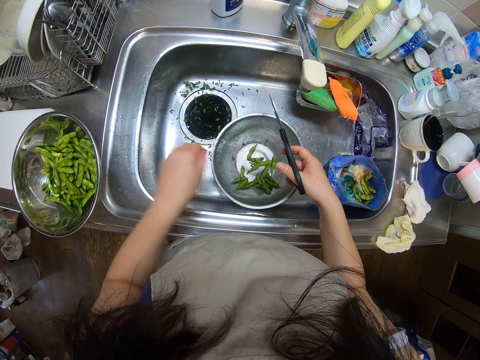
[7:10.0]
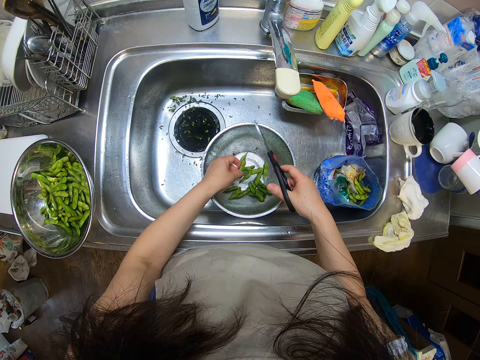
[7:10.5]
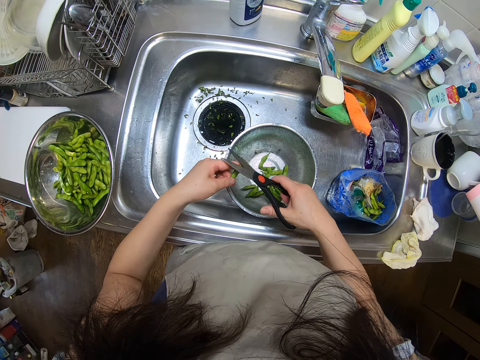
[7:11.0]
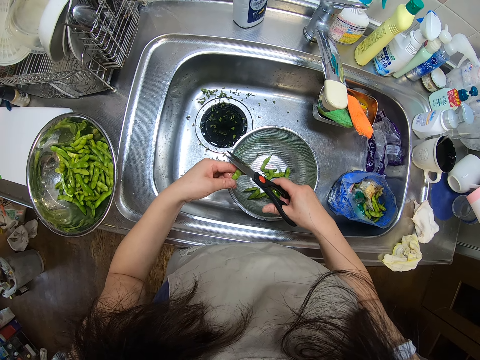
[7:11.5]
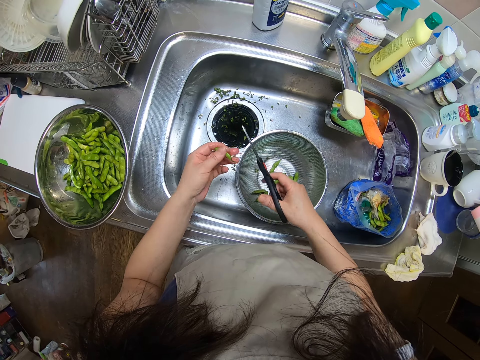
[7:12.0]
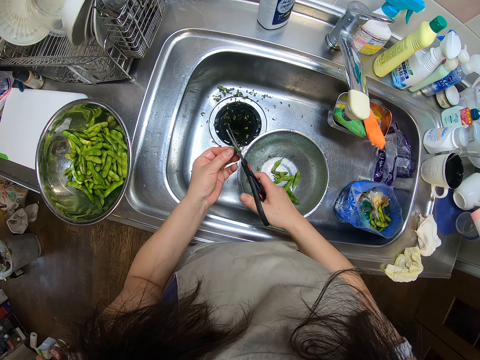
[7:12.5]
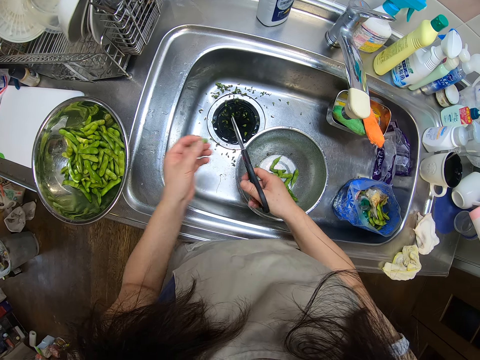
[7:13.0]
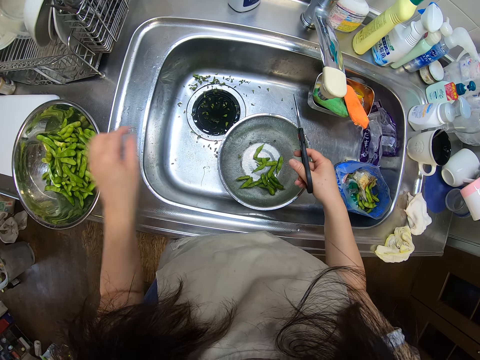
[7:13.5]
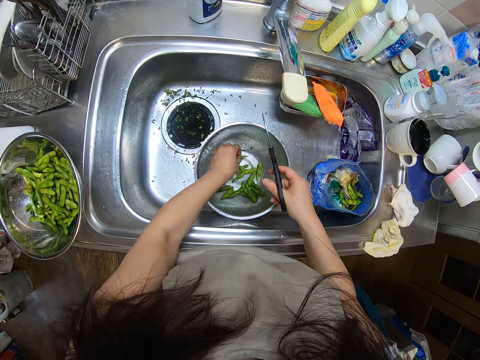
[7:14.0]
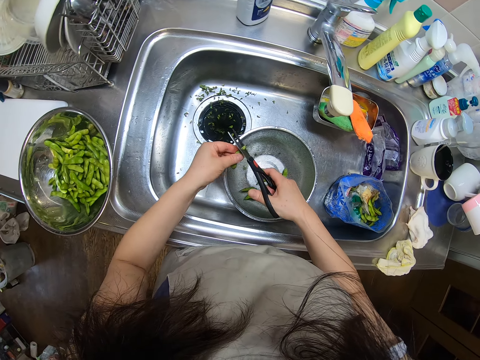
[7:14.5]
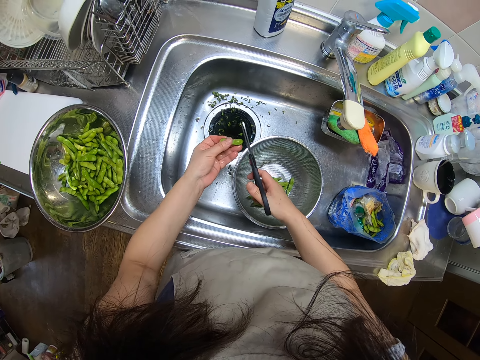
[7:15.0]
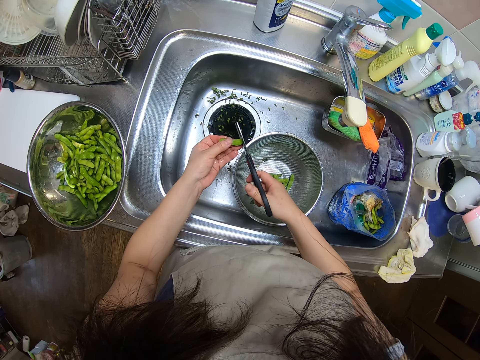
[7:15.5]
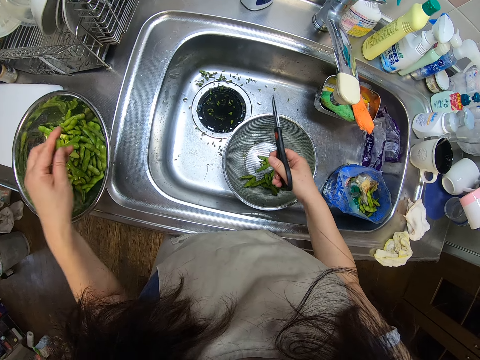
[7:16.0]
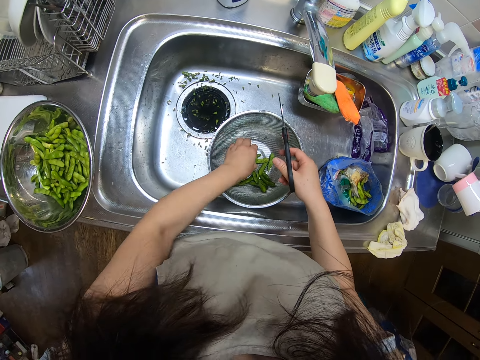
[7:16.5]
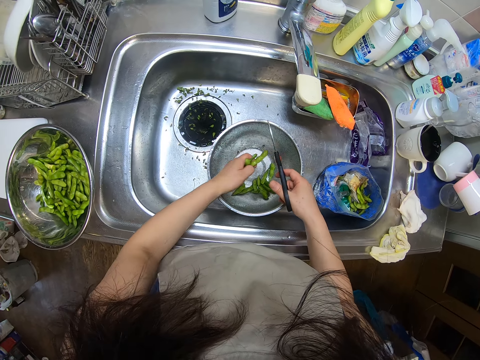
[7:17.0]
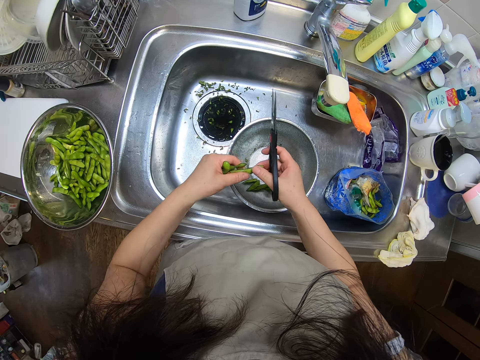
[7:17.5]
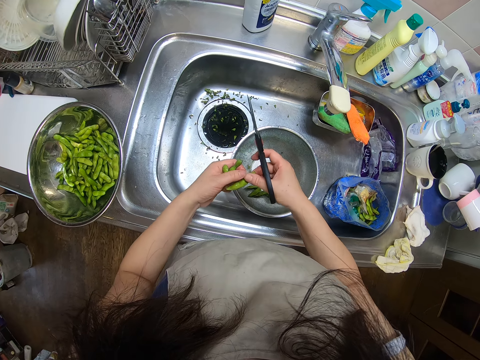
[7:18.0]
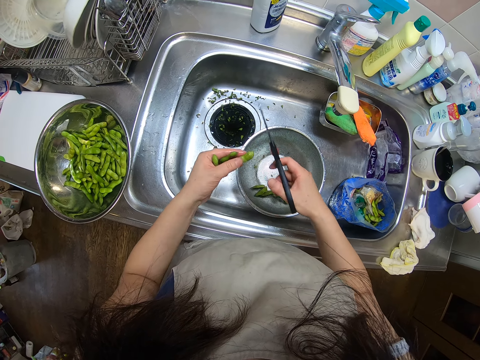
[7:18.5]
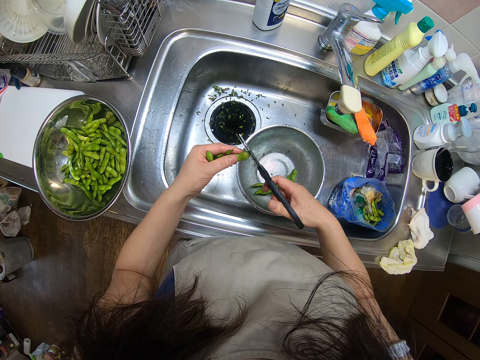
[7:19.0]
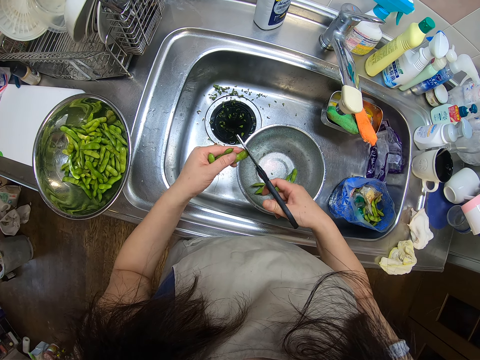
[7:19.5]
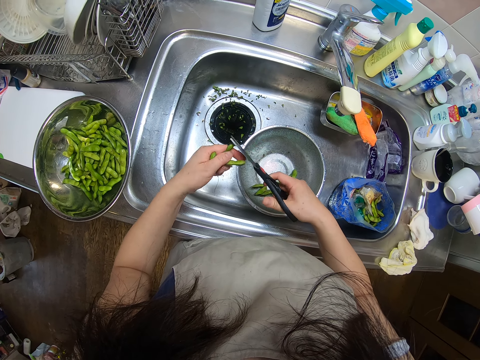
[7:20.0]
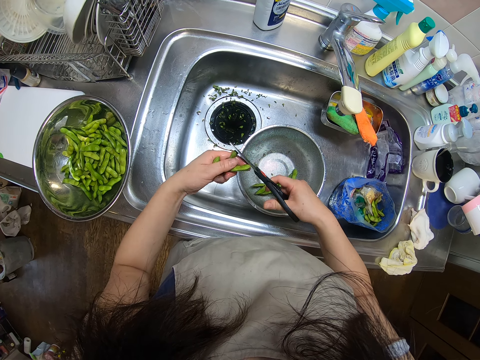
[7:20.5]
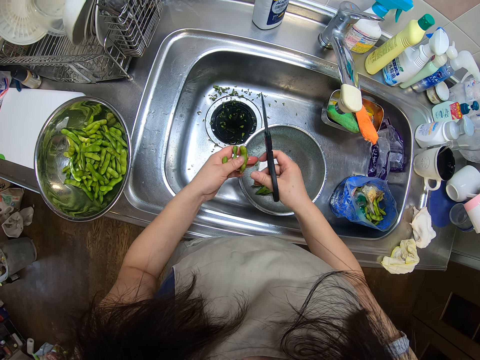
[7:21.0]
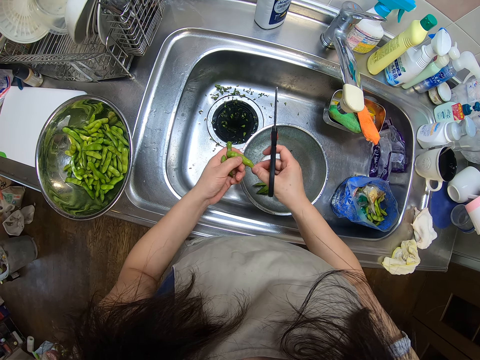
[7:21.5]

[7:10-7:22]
The camera wearer drops the green bean in the sieve on the kitchen sink with her left hand. She picks green beans from the sieve in the kitchen sink with her left hand. She cuts the edges of the green bean with the pair of scissors in her right hand. She drops the green bean in the sieve on the kitchen sink with her left hand. She picks green beans from the sieve in the kitchen sink with her left hand. She cuts the edges of the green bean with the pair of scissors in her right hand. She drops the green bean in the sieve on the kitchen sink with her left hand. She picks green beans from the sieve in the kitchen sink with her left hand. She cuts the edges of the green bean with the pair of scissors in her right hand.

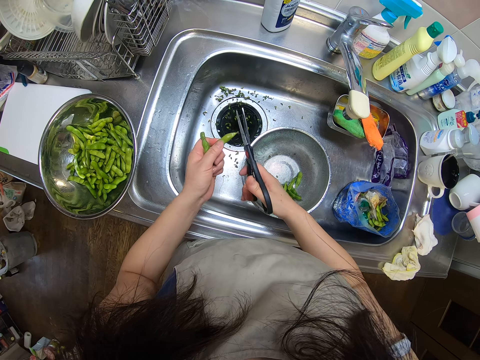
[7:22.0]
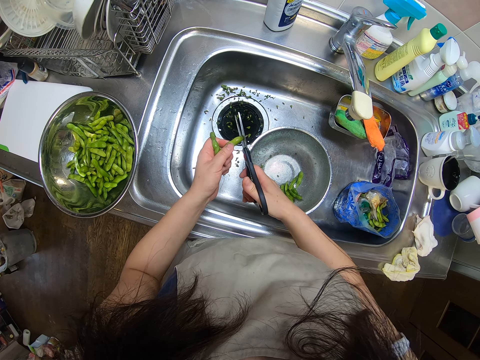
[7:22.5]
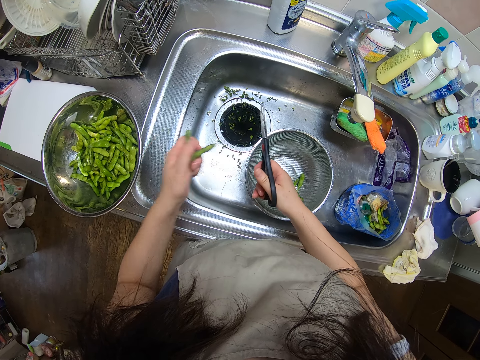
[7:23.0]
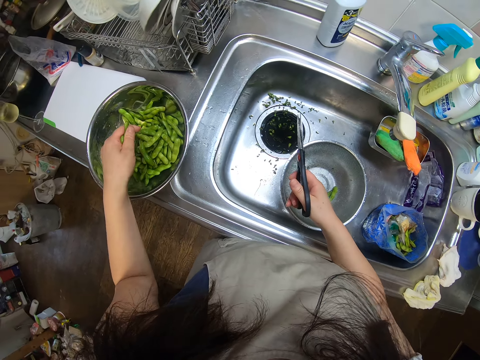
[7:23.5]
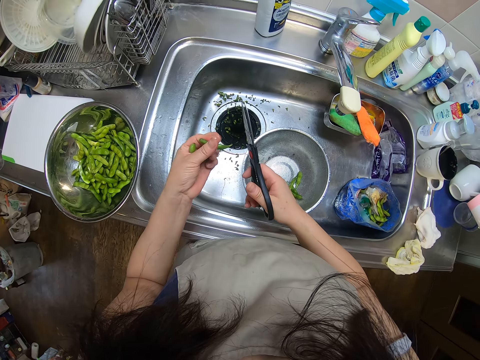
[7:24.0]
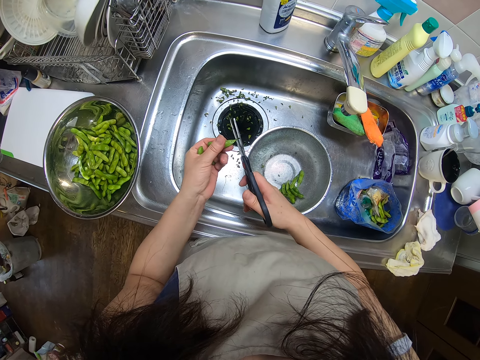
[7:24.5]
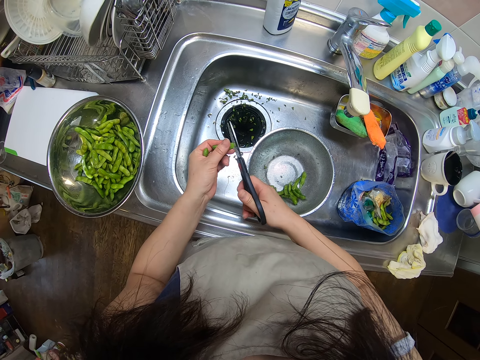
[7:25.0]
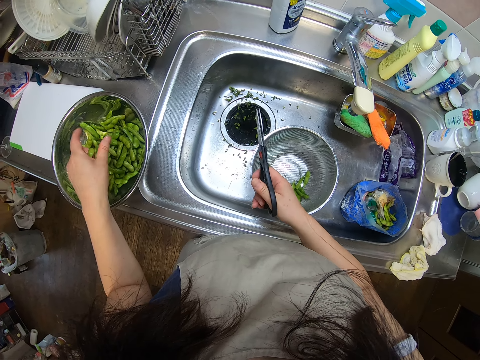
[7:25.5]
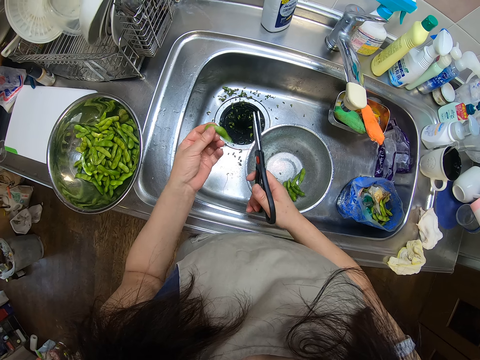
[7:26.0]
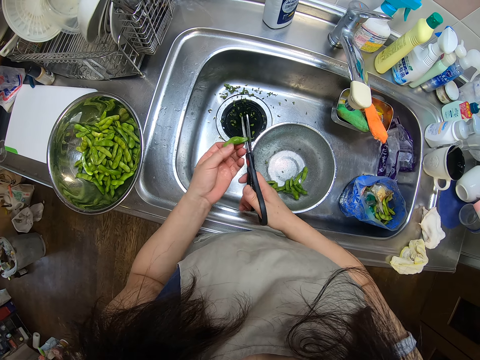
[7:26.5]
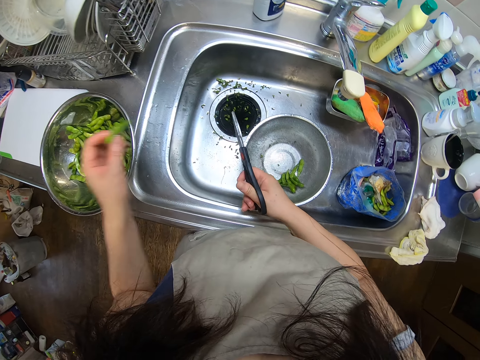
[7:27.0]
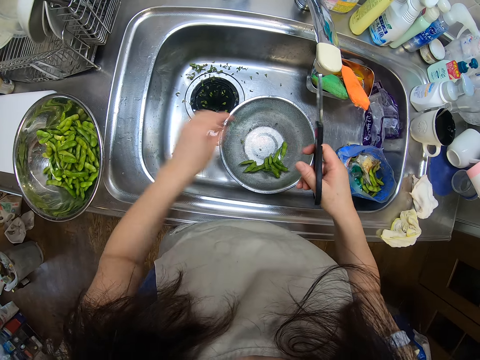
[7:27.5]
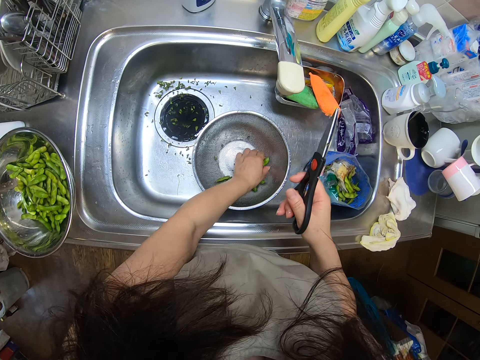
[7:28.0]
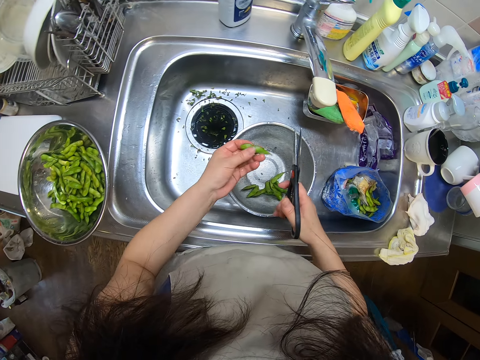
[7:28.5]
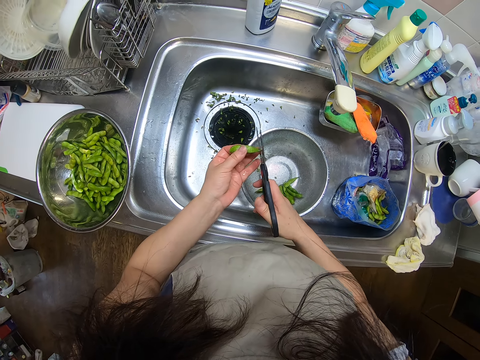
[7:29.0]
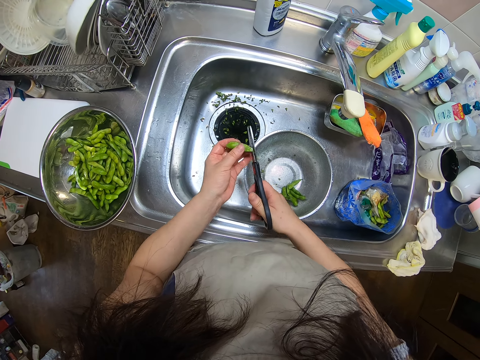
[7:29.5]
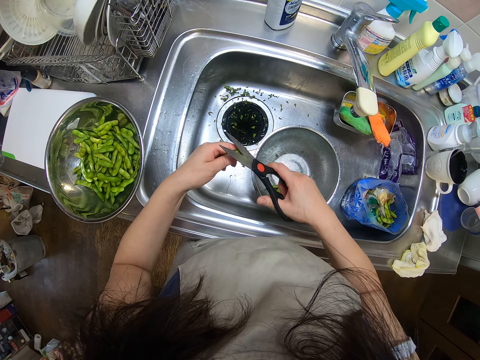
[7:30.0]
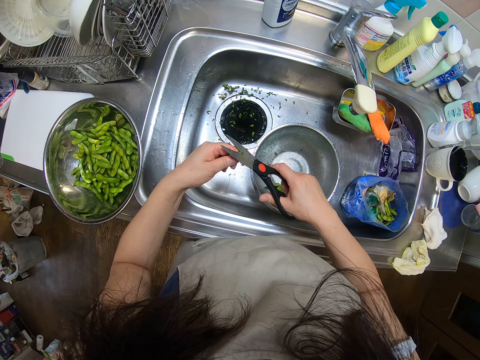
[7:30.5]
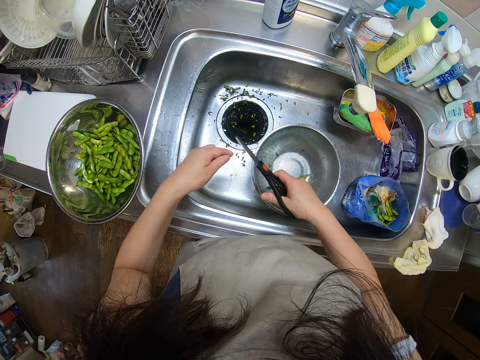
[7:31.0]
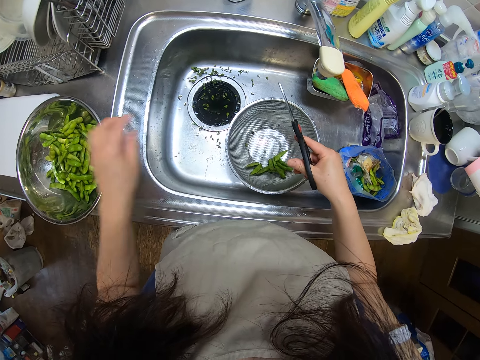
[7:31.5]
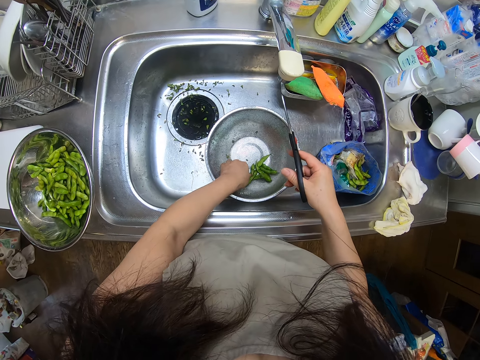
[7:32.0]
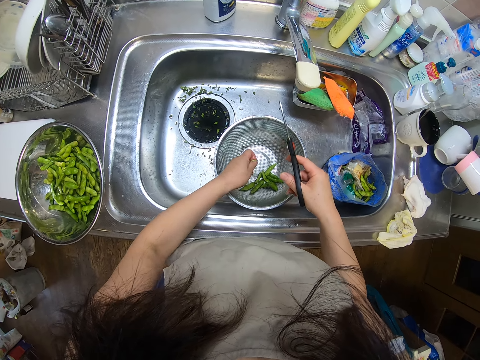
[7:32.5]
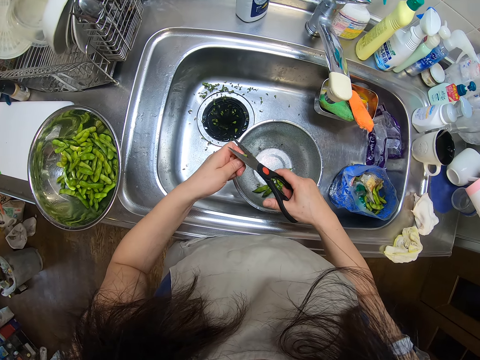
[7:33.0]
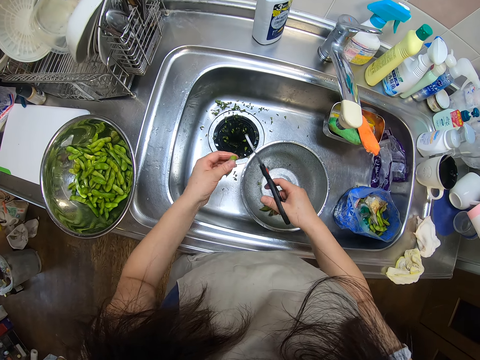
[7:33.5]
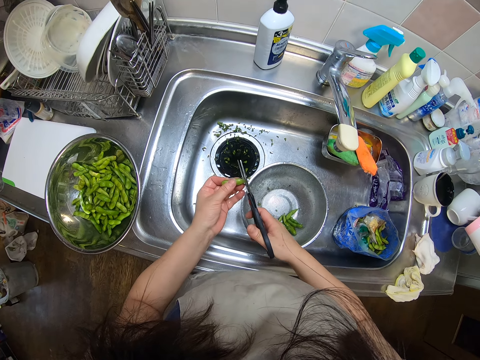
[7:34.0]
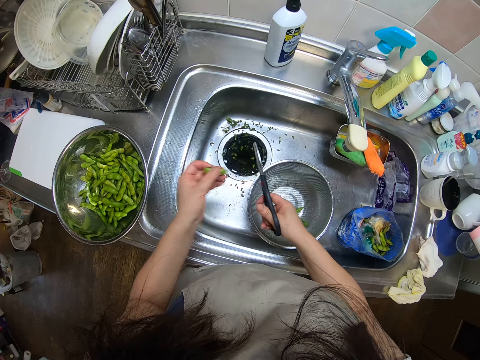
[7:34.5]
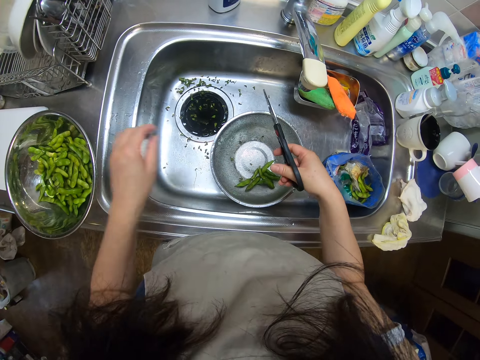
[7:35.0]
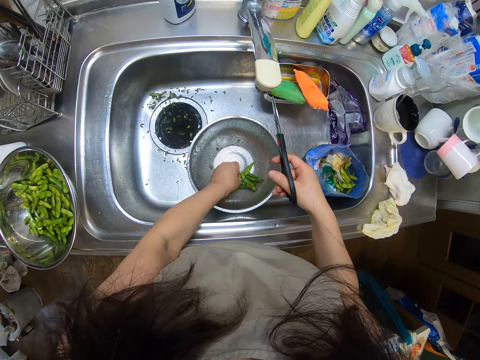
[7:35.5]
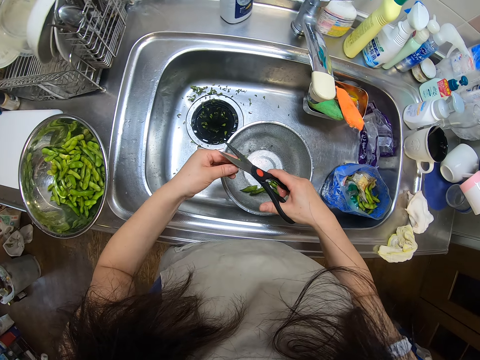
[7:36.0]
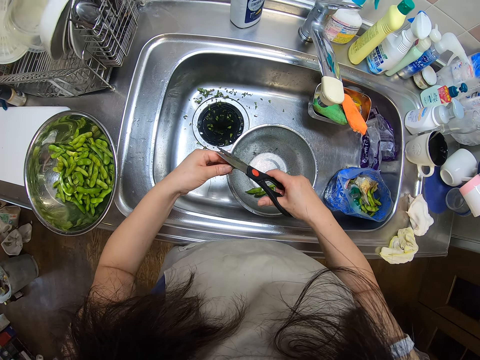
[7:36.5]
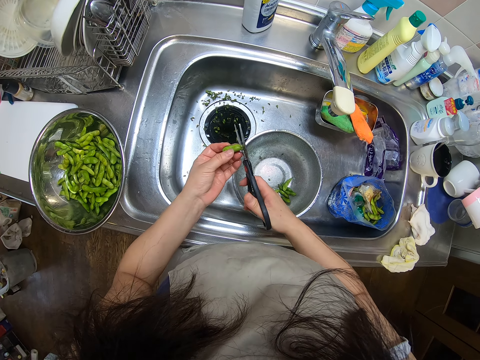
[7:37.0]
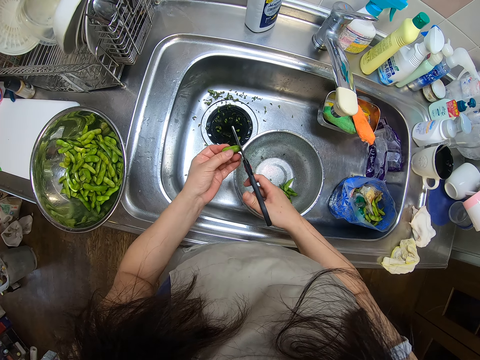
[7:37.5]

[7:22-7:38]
The camera wearer drops the green bean in the sieve on the kitchen sink with her left hand. She cuts the edge of the green bean with the pair of scissors in her right hand. She drops the green bean in the sieve on the kitchen sink with her left hand. She cuts the edges of the green bean with the pair of scissors in her right hand. She drops the green bean in the sieve on the kitchen sink with her left hand. She picks green beans from the sieve in the kitchen sink with her left hand. She cuts the edges of the green bean with the pair of scissors in her right hand. She drops the green bean in the sieve on the kitchen sink with her left hand. She picks green beans from the sieve in the kitchen sink with her left hand. She cuts the edges of the green bean with the pair of scissors in her right hand. She drops the green bean in the sieve on the kitchen sink with her left hand. She picks green beans from the sieve in the kitchen sink with her left hand. She cuts the edges of the green bean with the pair of scissors in her right hand.
